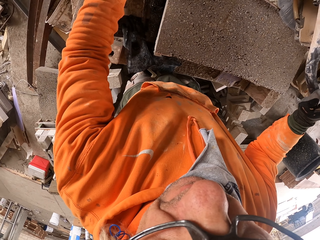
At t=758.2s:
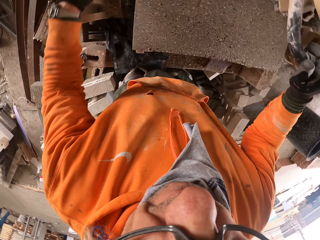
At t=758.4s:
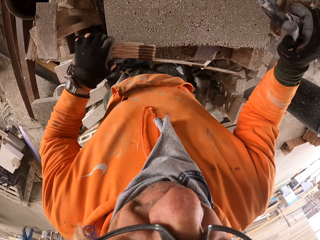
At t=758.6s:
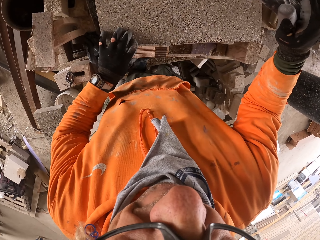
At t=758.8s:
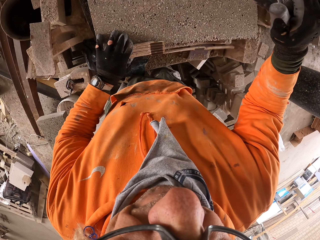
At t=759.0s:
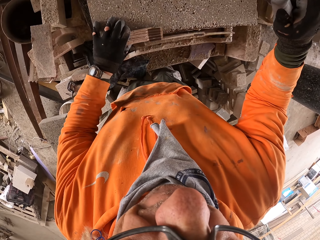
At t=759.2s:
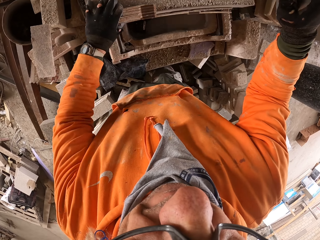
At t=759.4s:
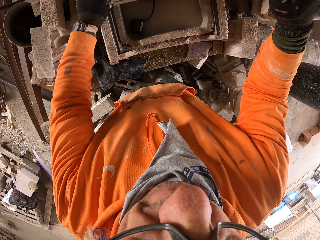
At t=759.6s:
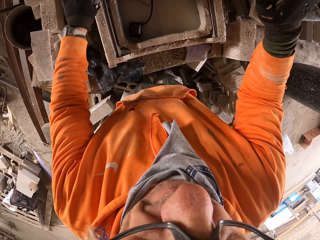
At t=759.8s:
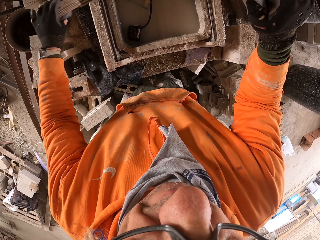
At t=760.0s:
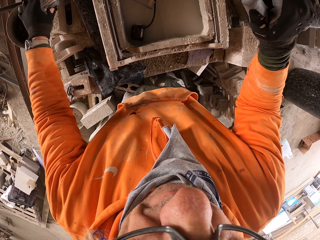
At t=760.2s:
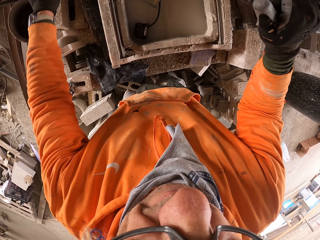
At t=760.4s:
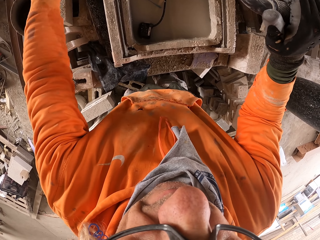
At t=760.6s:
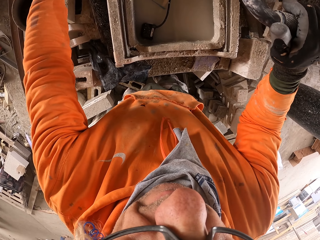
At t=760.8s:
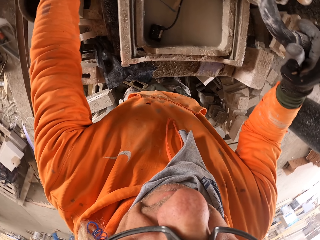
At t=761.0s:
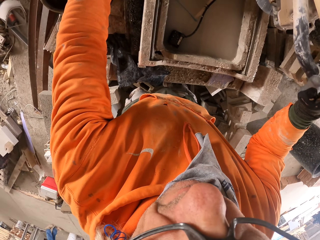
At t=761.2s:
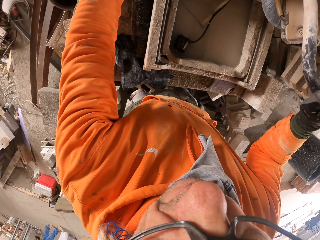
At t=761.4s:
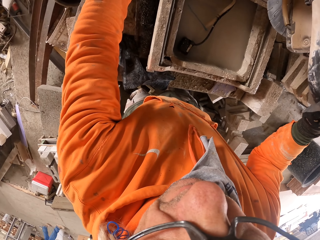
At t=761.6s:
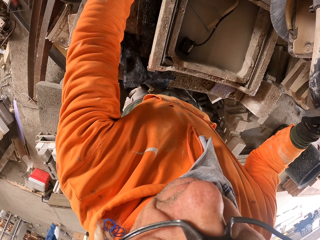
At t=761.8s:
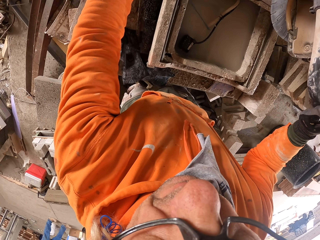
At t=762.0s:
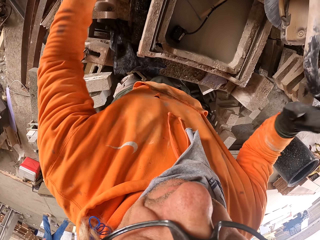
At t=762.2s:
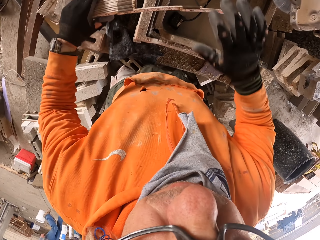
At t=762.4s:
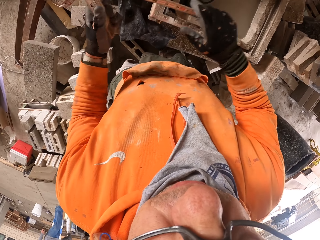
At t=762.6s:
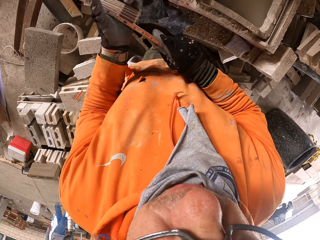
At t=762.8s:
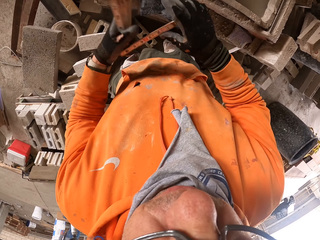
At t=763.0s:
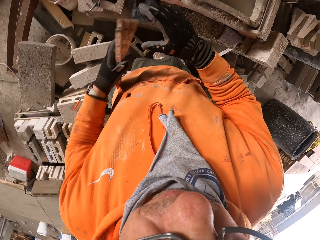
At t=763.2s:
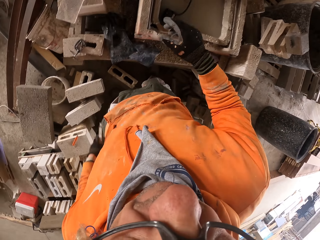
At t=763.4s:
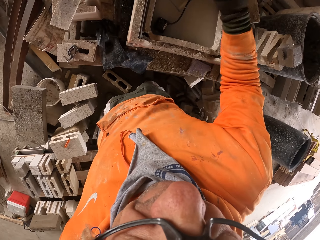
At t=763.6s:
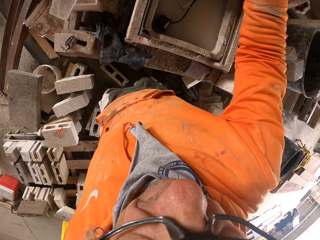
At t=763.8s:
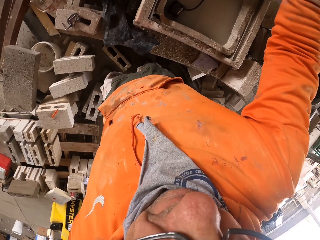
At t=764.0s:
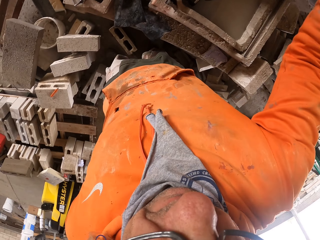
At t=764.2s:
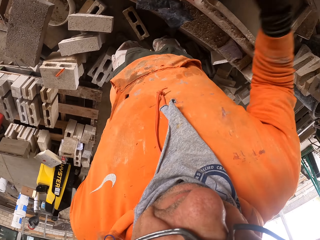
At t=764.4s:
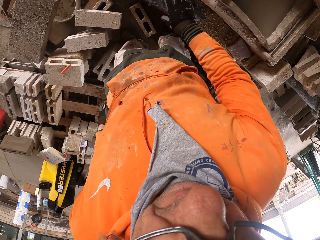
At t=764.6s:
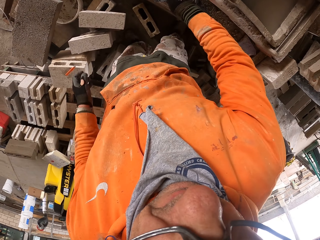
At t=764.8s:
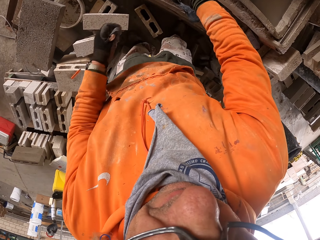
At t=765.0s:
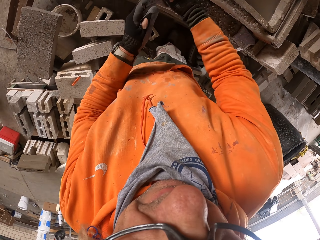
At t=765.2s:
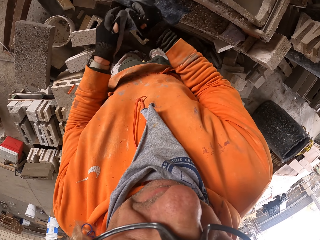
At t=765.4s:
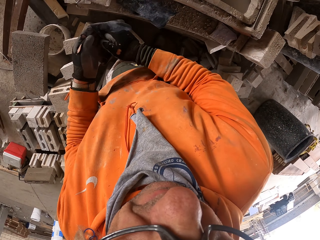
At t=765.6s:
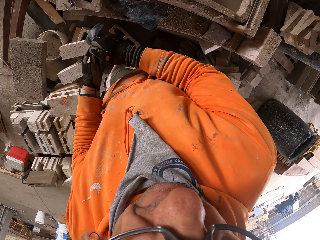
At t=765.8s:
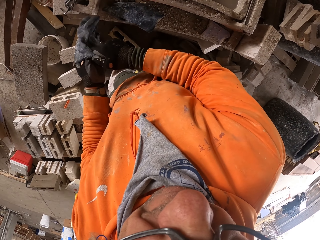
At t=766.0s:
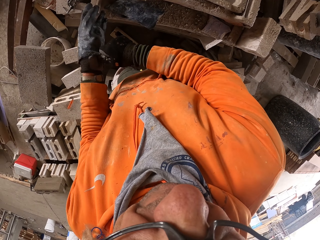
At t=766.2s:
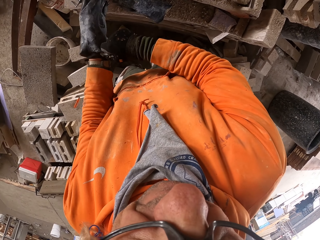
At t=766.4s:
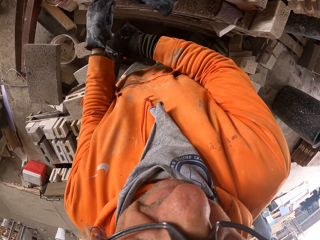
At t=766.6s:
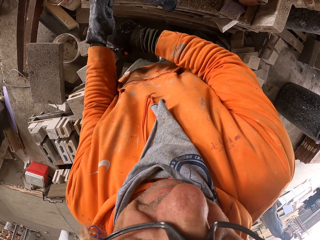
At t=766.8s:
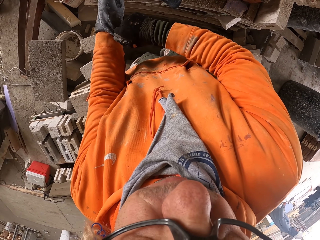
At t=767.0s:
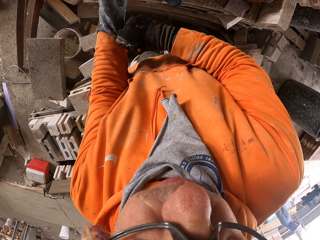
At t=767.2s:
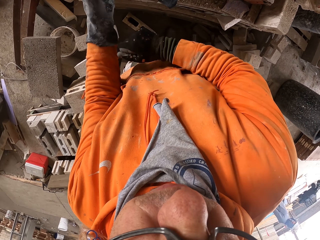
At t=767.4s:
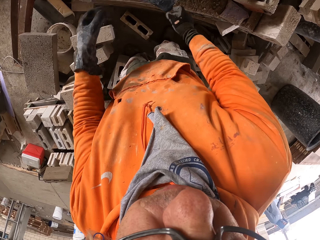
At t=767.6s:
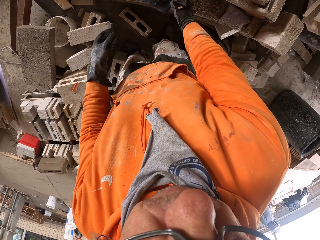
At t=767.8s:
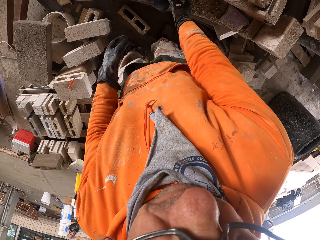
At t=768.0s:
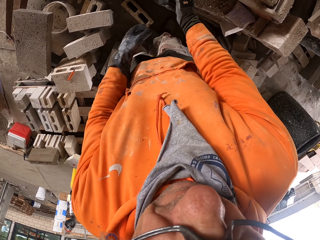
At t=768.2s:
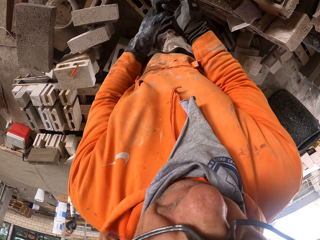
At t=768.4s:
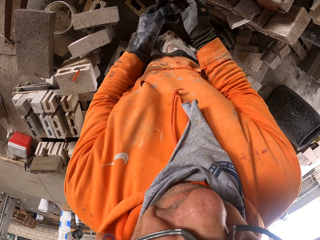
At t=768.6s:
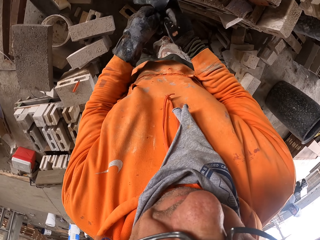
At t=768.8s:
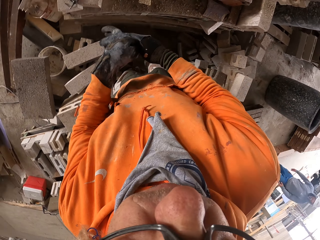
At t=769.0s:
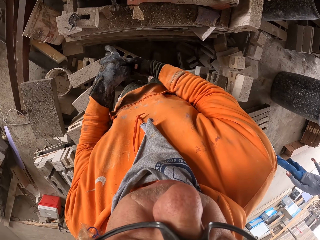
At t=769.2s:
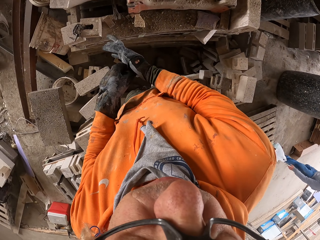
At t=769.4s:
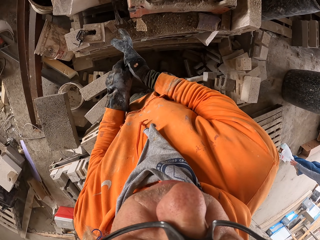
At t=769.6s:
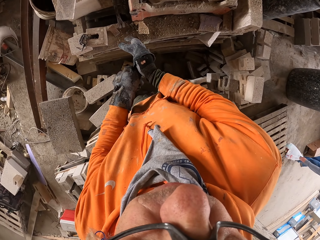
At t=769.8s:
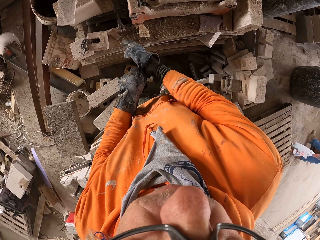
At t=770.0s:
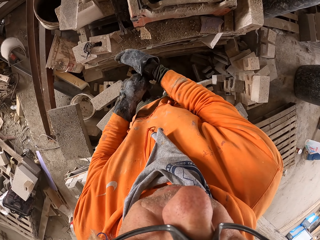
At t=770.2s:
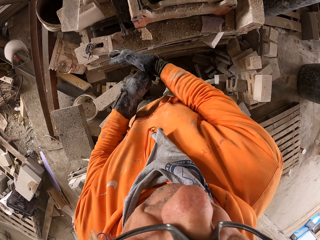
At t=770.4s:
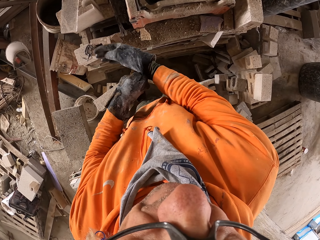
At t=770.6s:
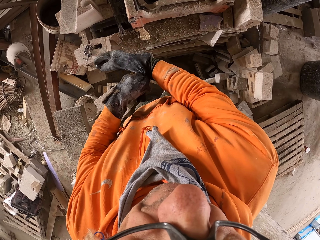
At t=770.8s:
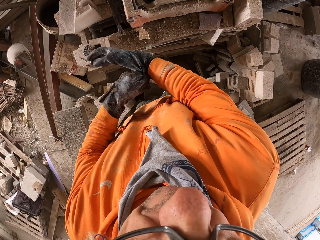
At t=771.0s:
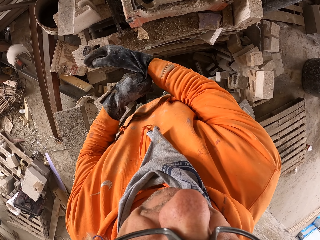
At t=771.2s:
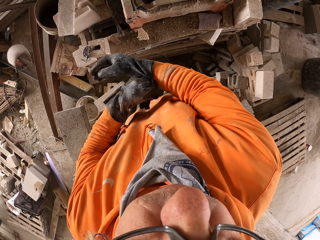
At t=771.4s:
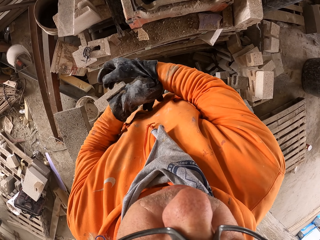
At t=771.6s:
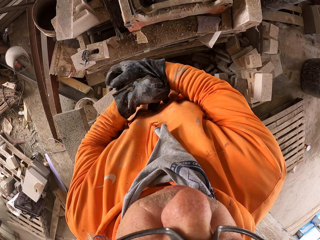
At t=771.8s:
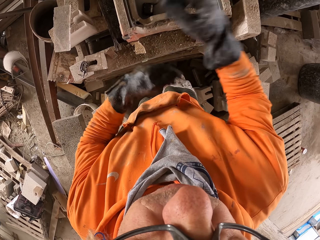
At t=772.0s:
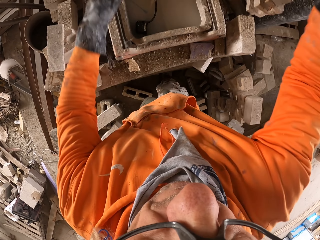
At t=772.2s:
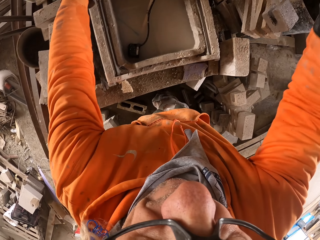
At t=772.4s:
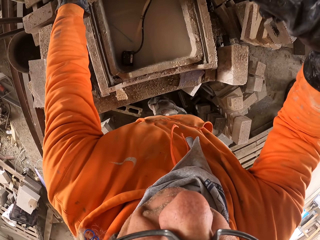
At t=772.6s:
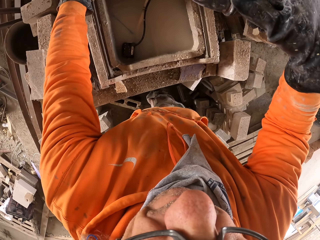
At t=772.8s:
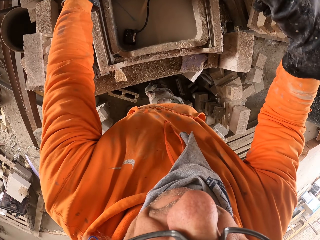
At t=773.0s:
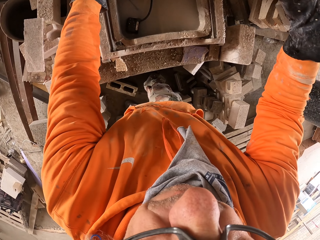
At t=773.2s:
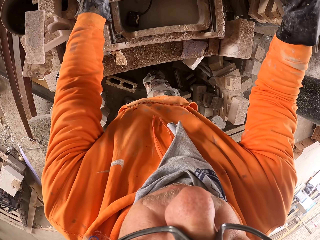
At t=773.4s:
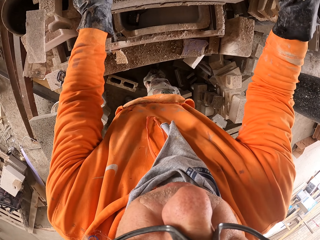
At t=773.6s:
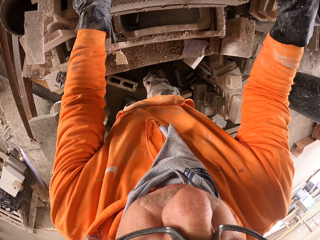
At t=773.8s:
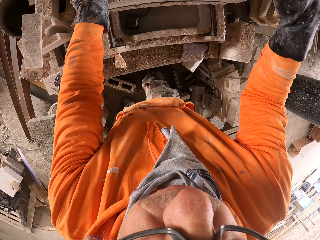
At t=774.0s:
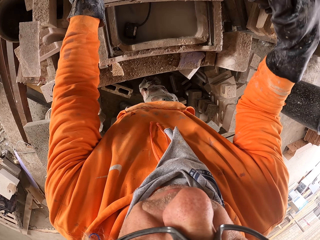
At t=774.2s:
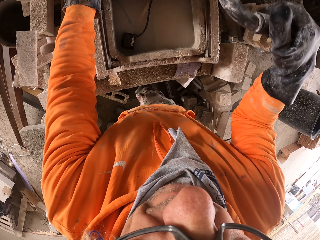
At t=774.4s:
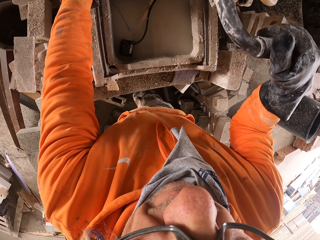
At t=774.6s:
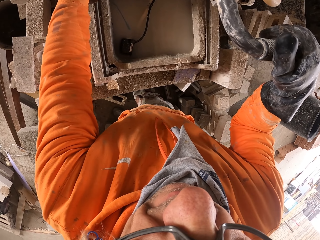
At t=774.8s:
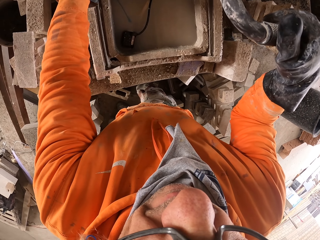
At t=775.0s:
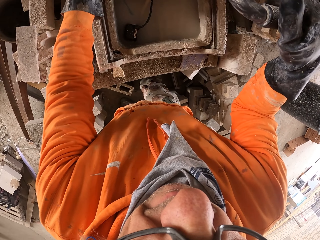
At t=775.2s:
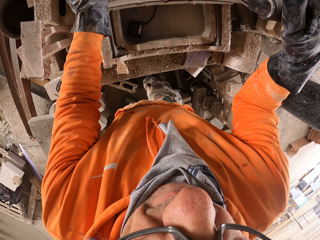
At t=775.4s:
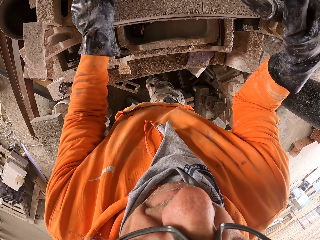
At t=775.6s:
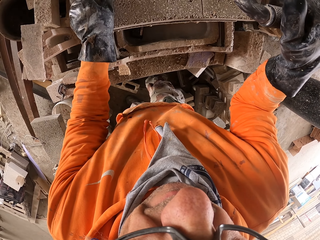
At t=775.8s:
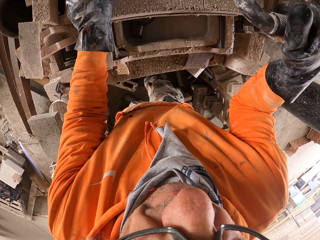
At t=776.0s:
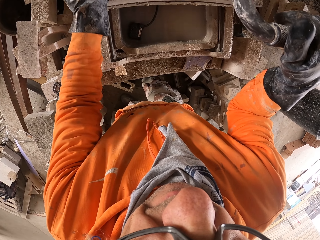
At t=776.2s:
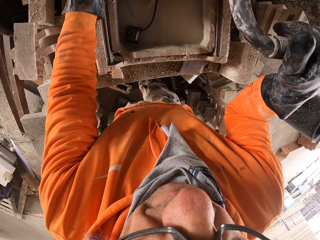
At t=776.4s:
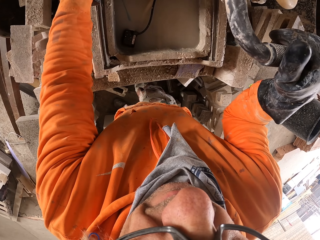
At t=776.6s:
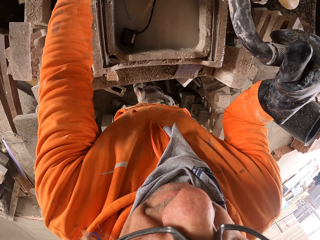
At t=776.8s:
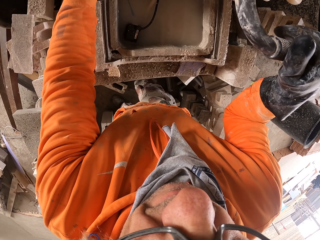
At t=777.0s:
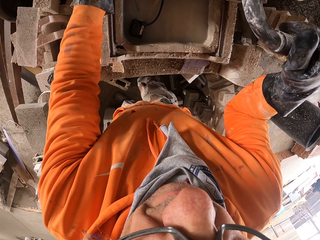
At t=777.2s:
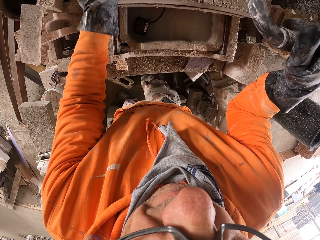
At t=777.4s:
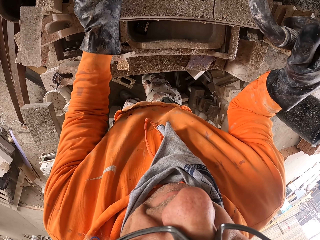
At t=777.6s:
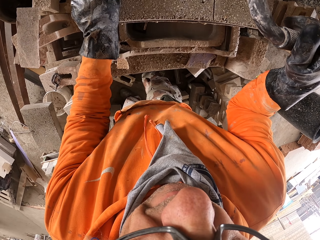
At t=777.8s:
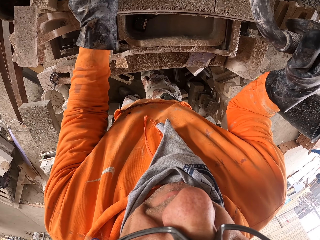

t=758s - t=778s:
The camera wearer pushes the brick. They cut the brick. They measure the brick. They fold the tape measure. They put on the gloves. They cut the brick.

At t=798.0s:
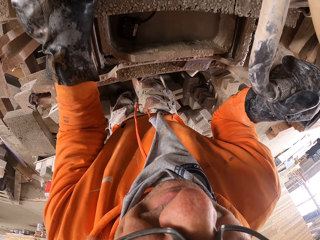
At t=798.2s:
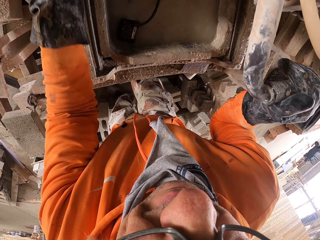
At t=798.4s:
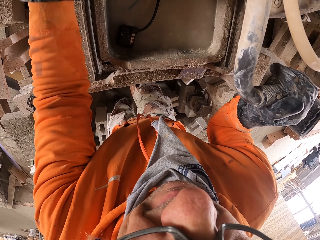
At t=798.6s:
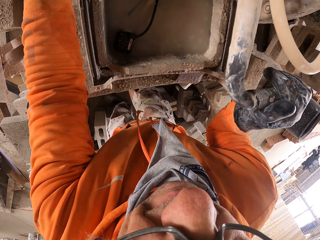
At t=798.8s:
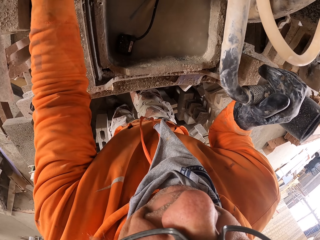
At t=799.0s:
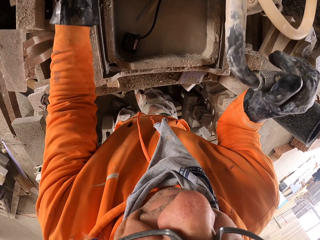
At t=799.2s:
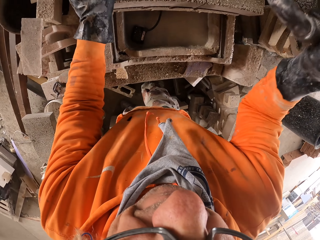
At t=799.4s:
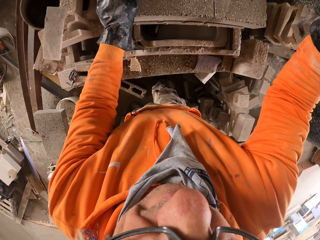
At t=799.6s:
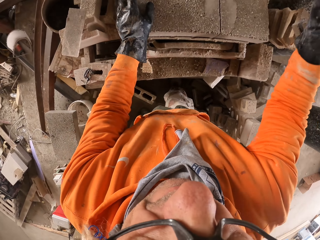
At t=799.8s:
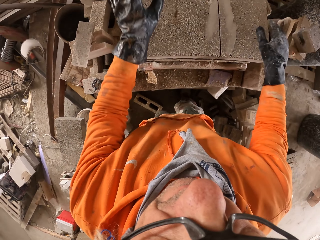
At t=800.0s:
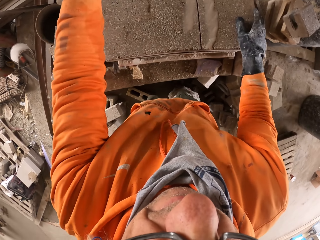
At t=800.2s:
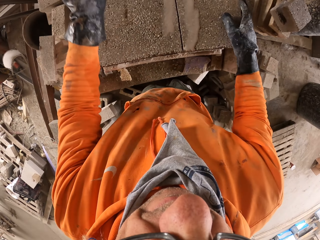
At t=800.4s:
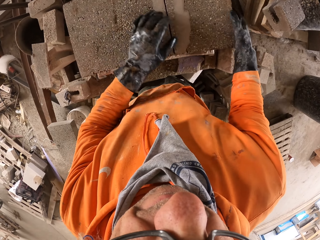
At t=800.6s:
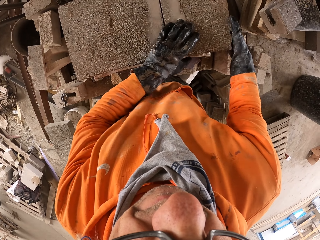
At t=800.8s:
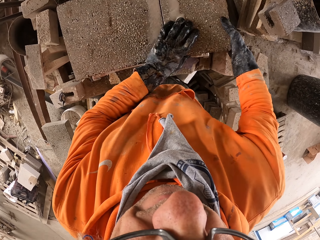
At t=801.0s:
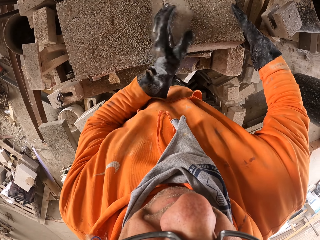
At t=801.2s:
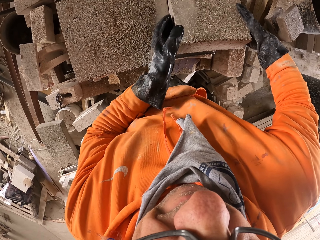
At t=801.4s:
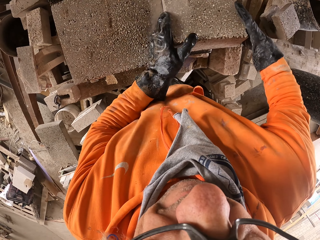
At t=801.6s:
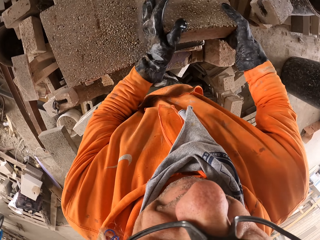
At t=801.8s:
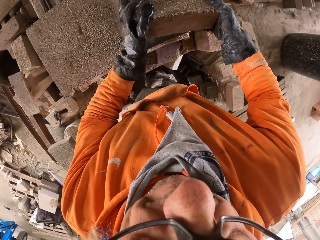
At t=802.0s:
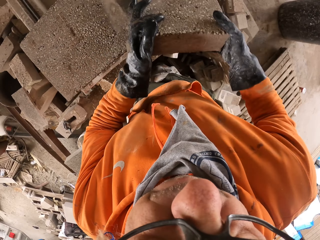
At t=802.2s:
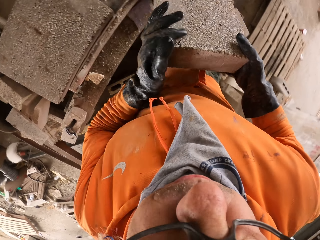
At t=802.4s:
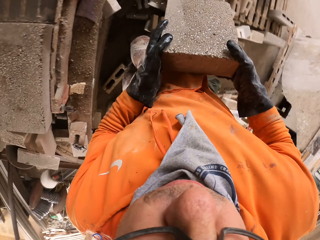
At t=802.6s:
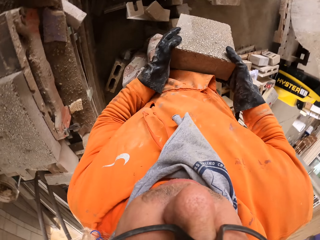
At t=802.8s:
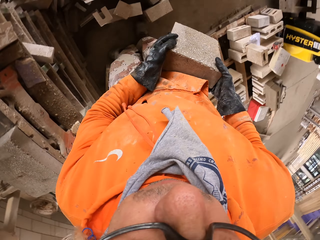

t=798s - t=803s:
The camera wearer picks up the cut brick. They walk.
